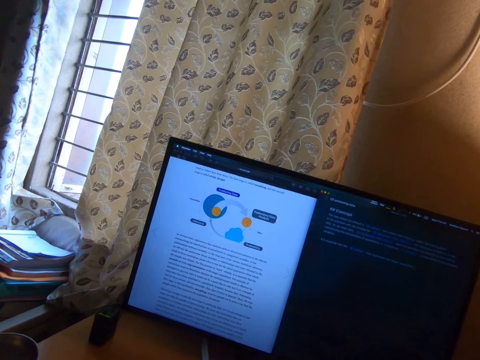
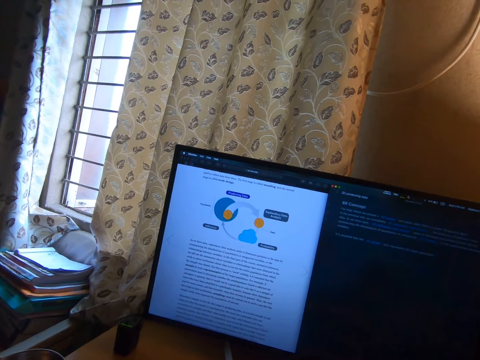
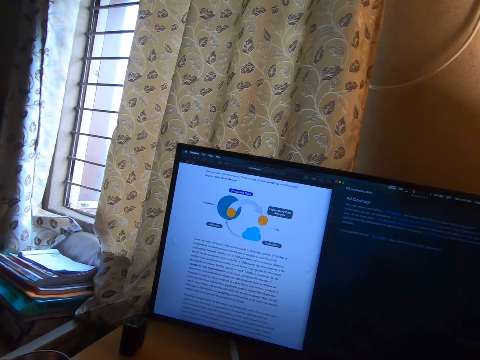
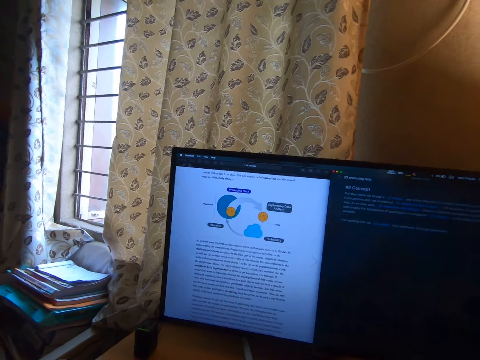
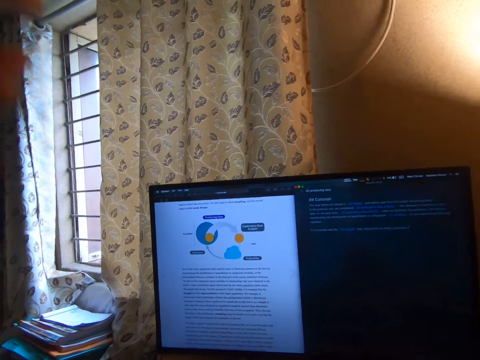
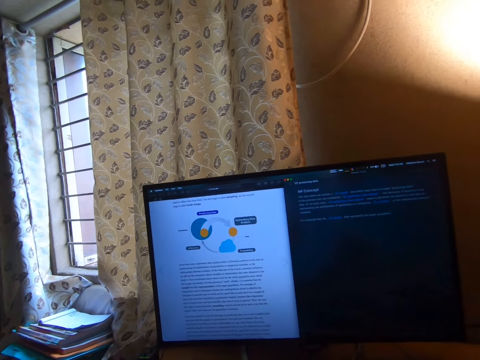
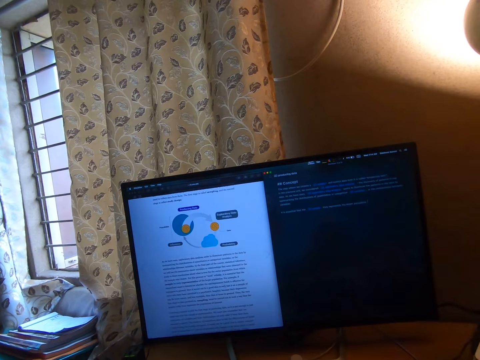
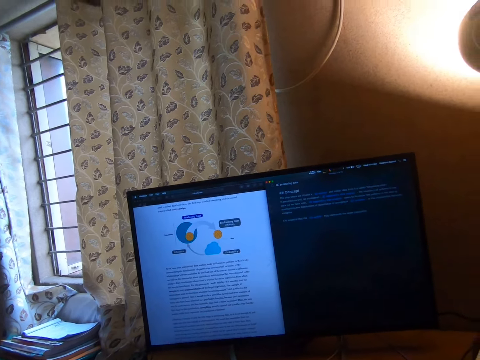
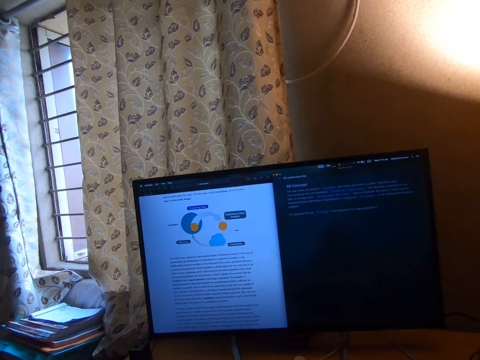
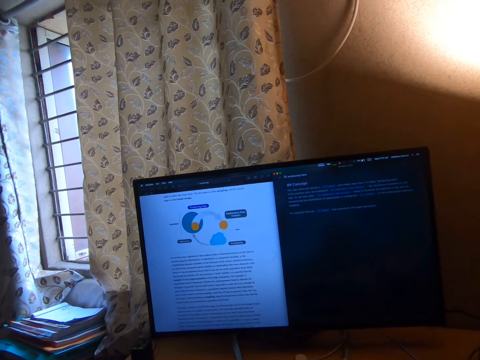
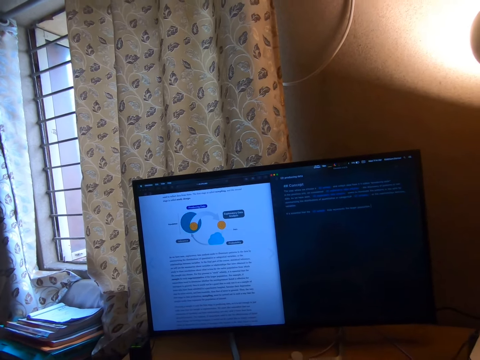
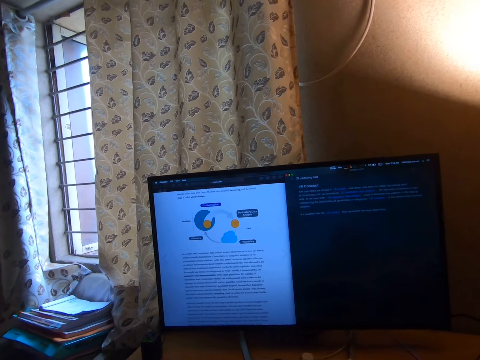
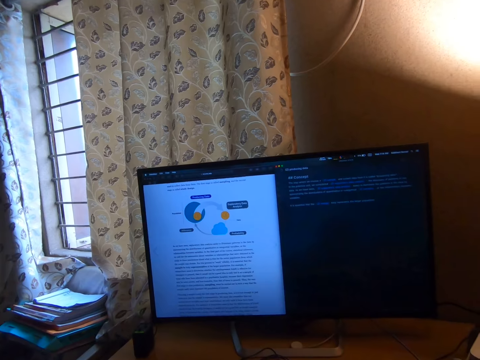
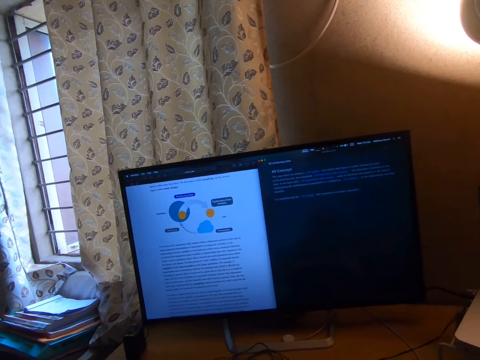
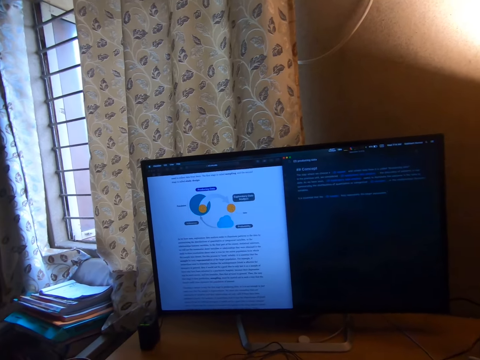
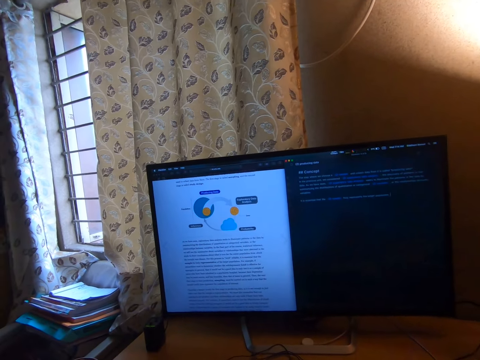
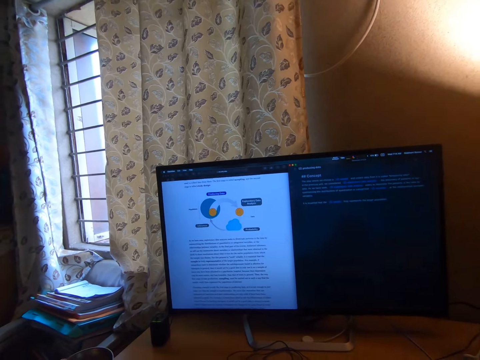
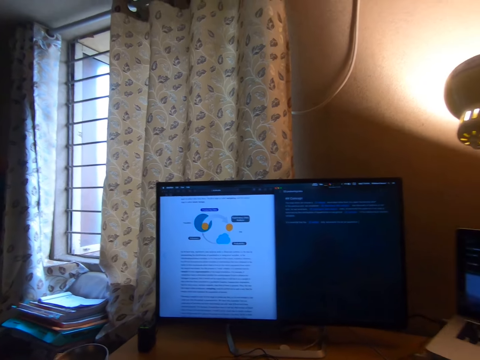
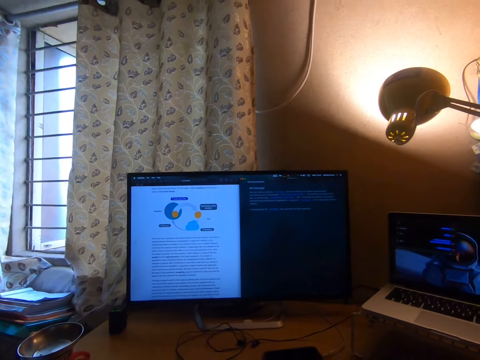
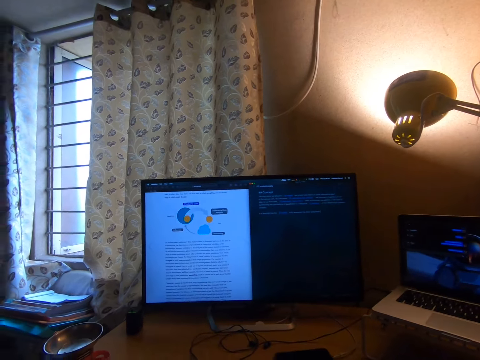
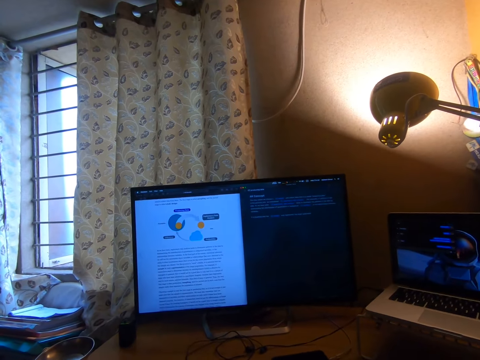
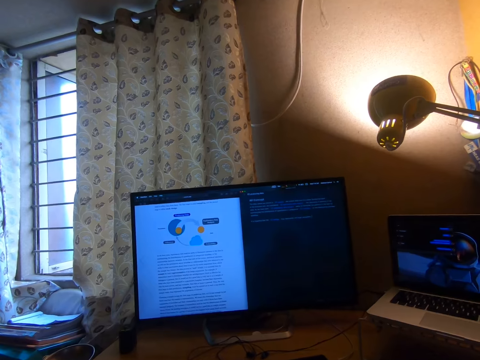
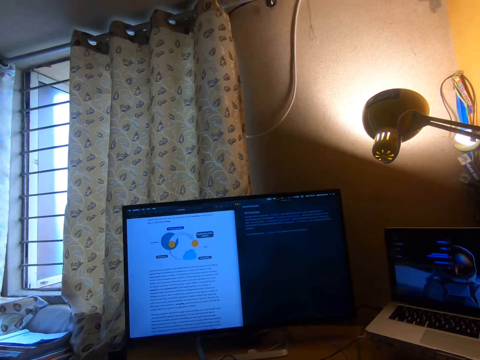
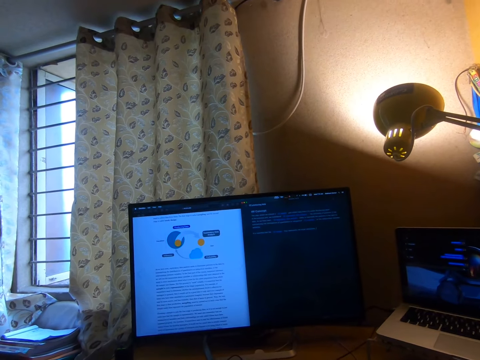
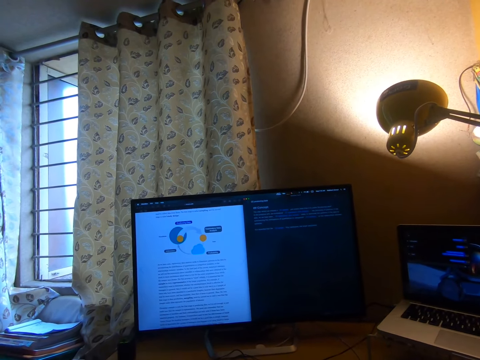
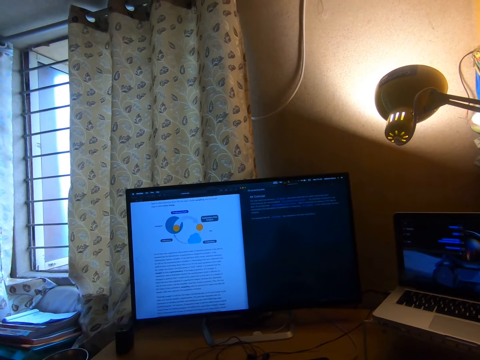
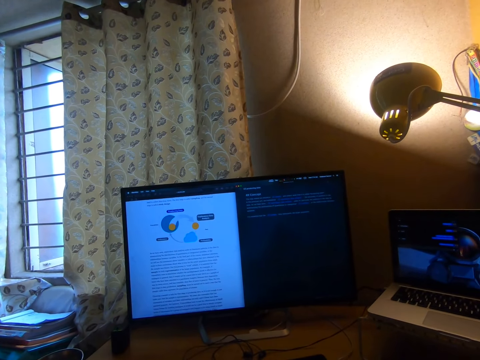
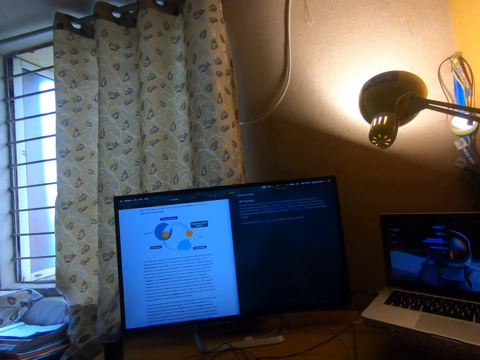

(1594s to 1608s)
The camera wearer scratches his hair with his left hand. He adjusts the camera. He reads on the screen.

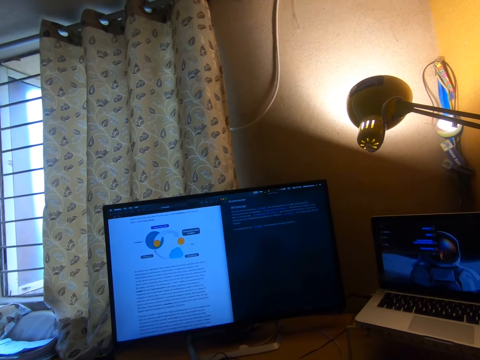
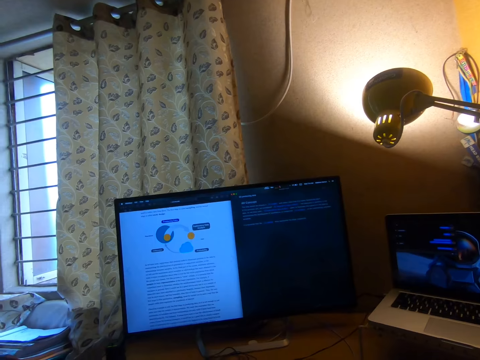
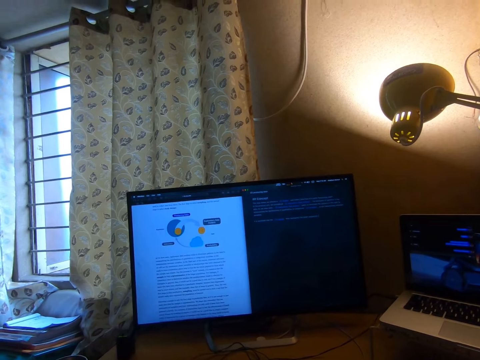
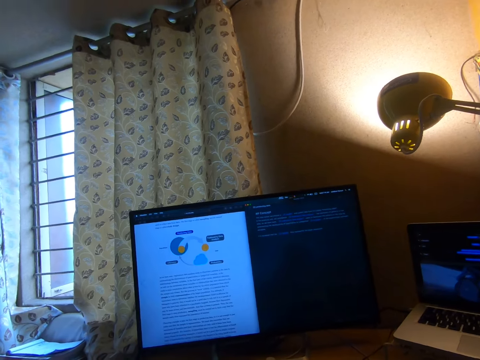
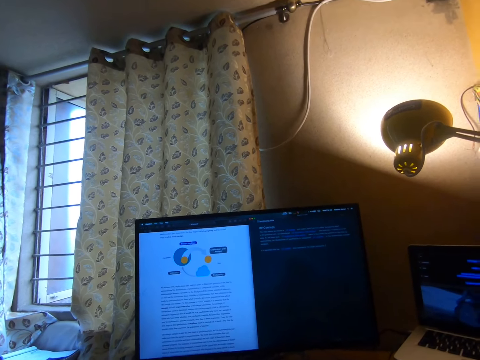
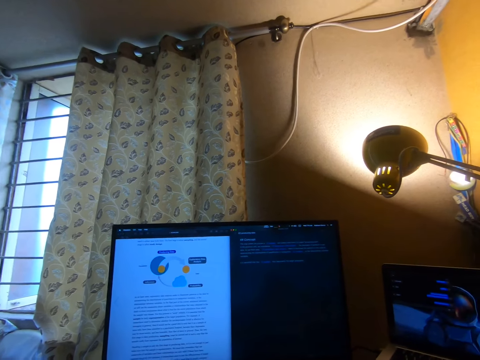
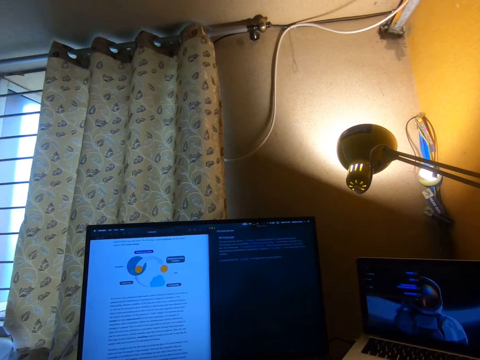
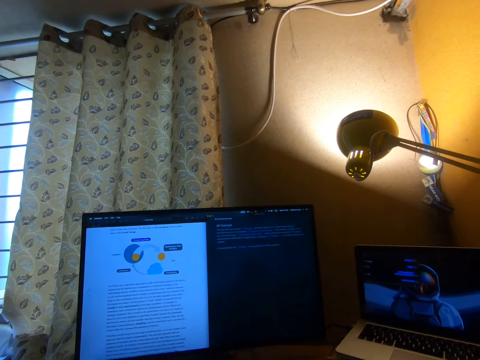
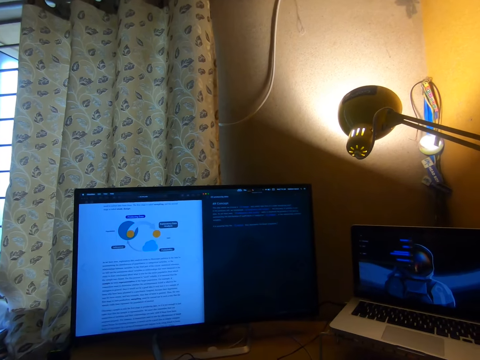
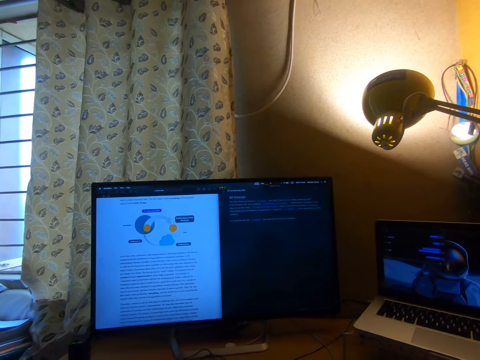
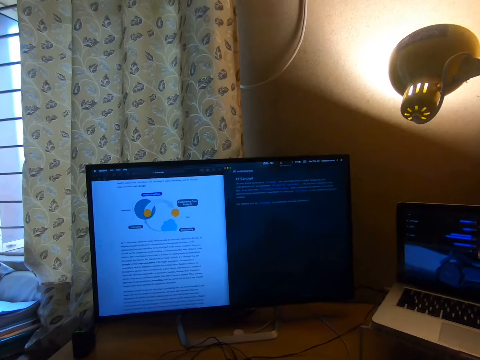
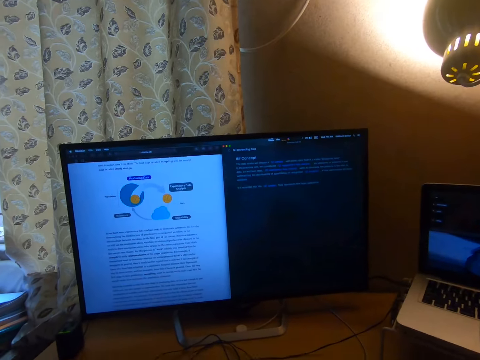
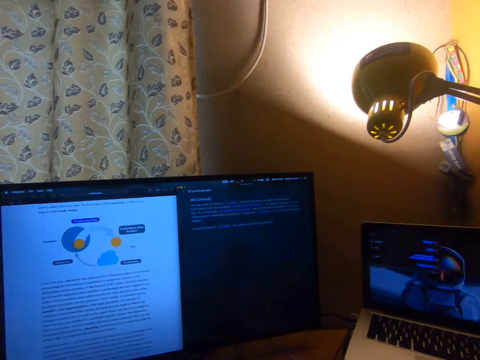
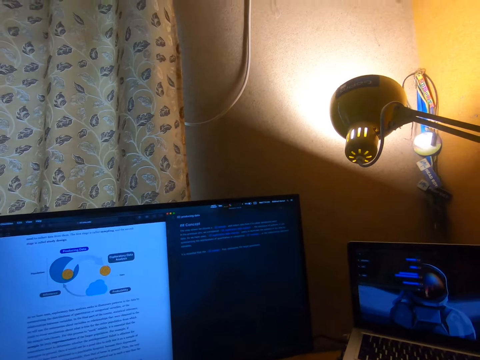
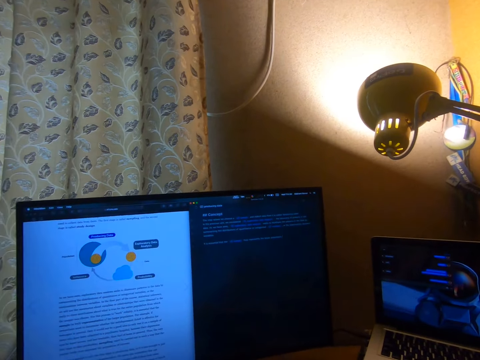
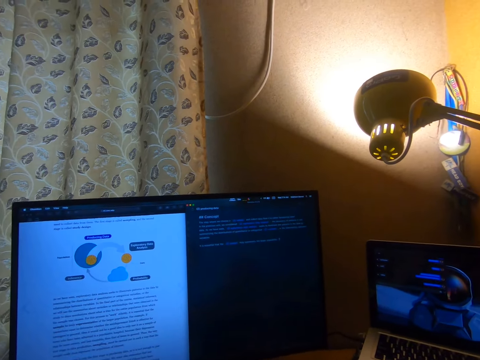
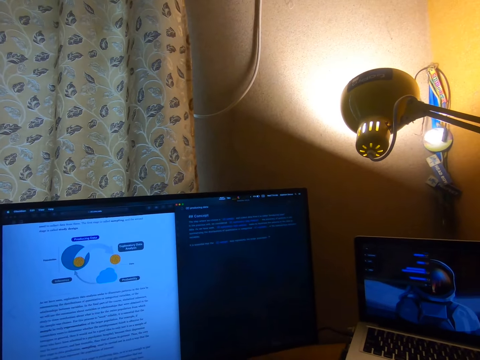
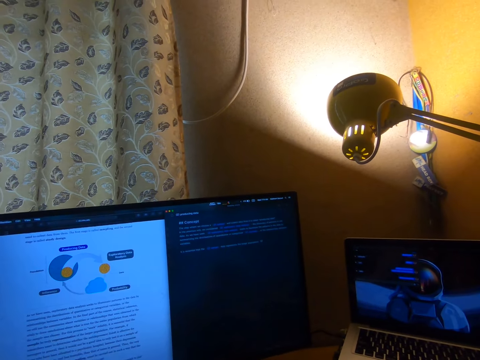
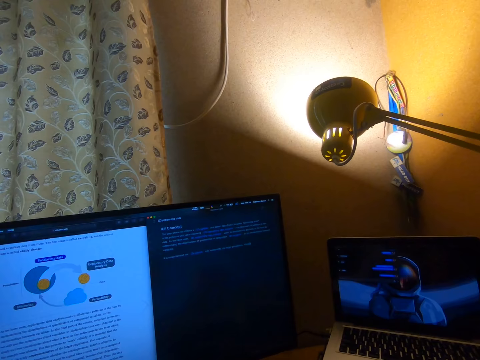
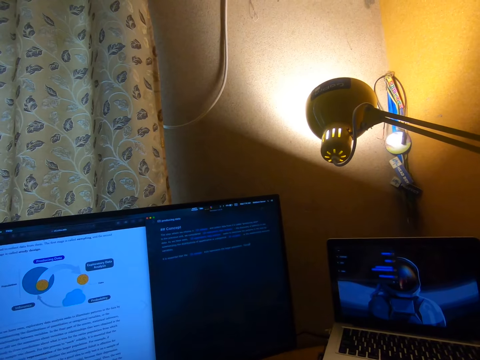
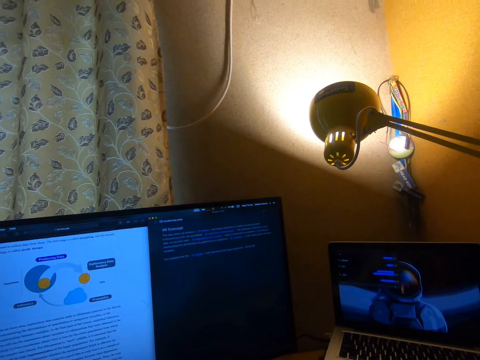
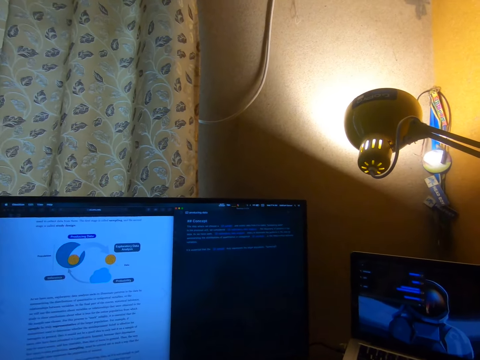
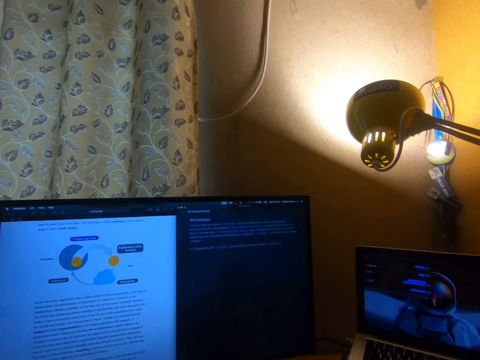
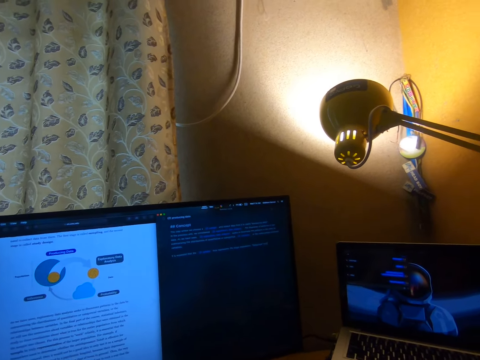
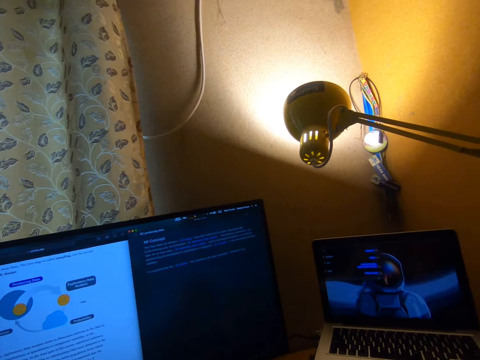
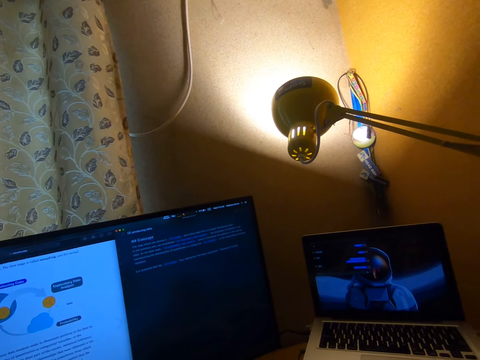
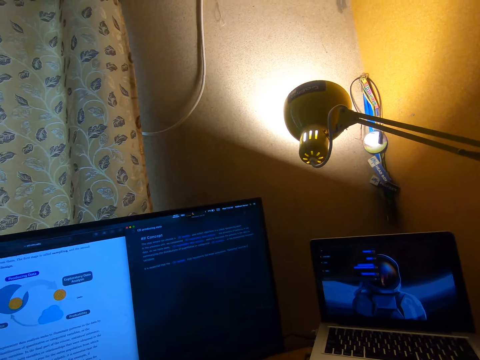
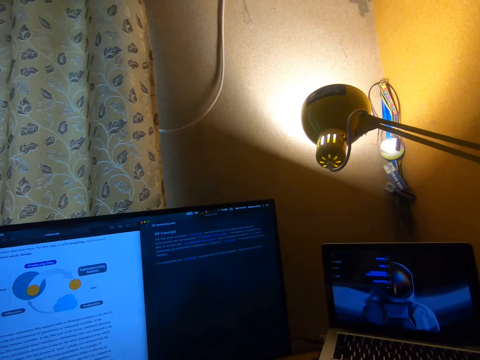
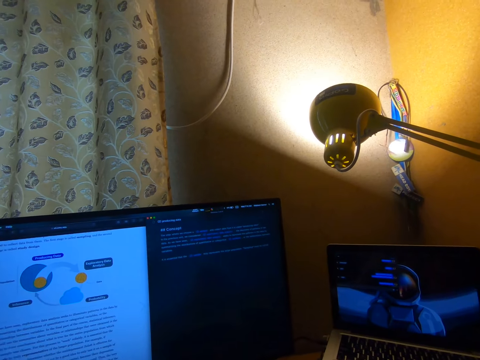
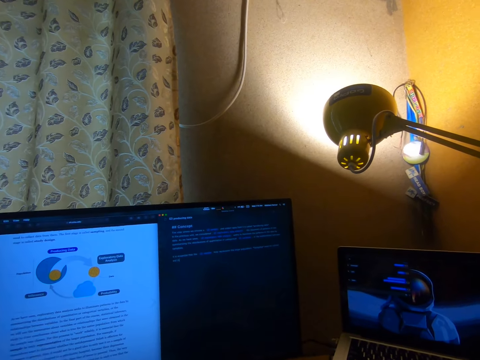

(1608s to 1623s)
The camera wearer puts down his hands. He types on the screen.
